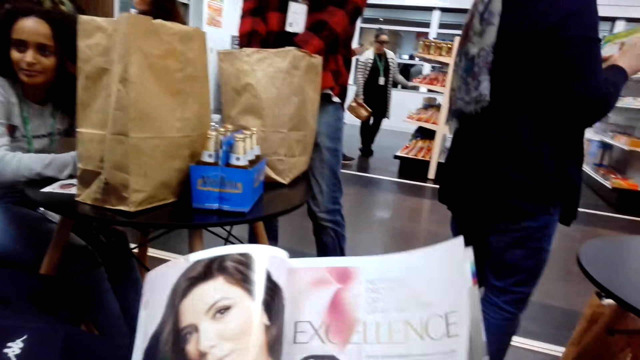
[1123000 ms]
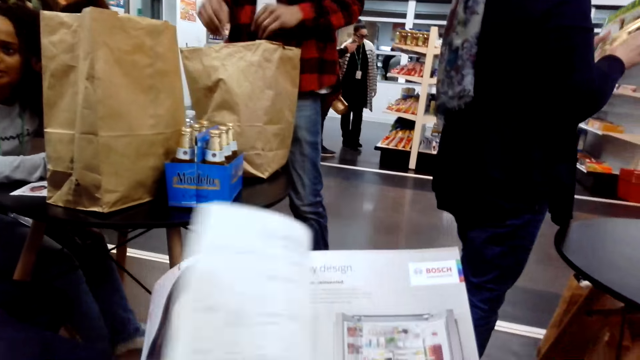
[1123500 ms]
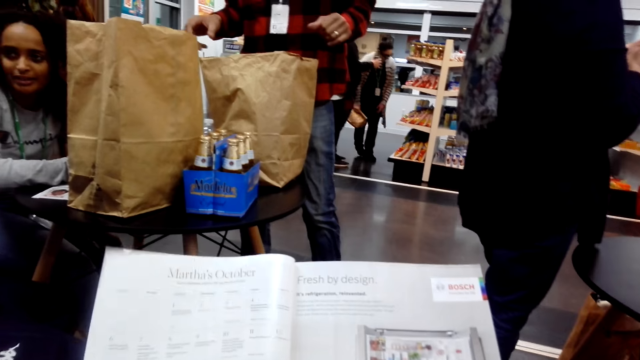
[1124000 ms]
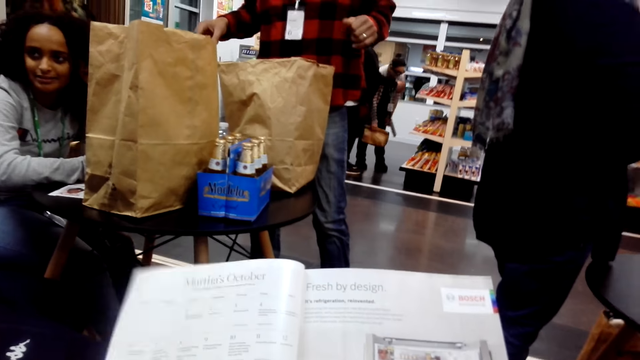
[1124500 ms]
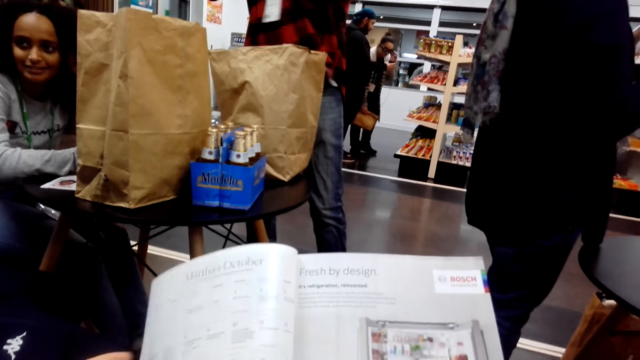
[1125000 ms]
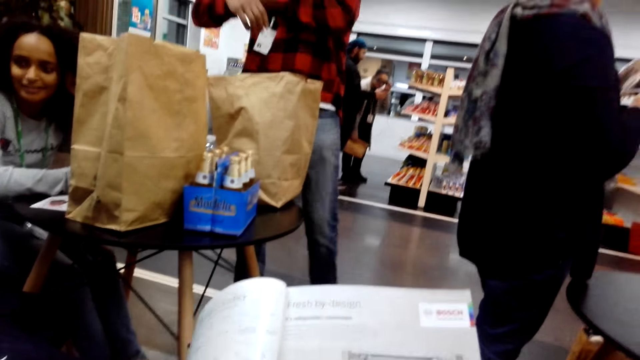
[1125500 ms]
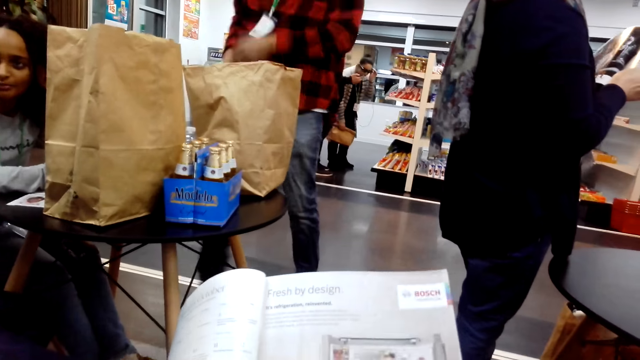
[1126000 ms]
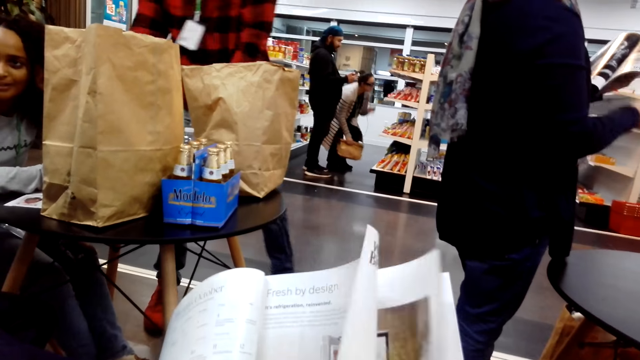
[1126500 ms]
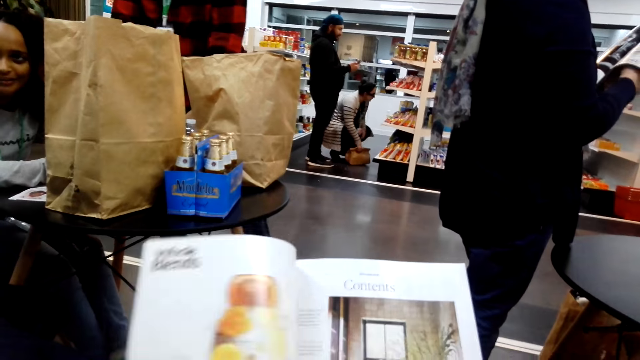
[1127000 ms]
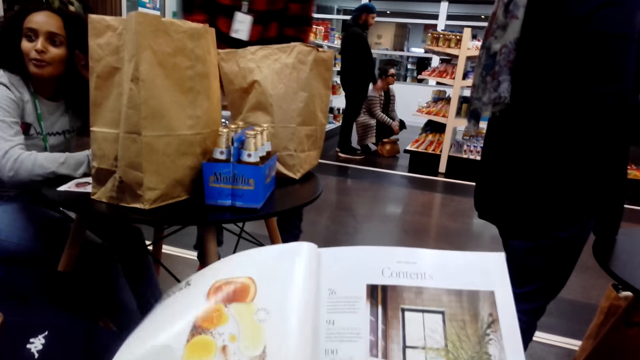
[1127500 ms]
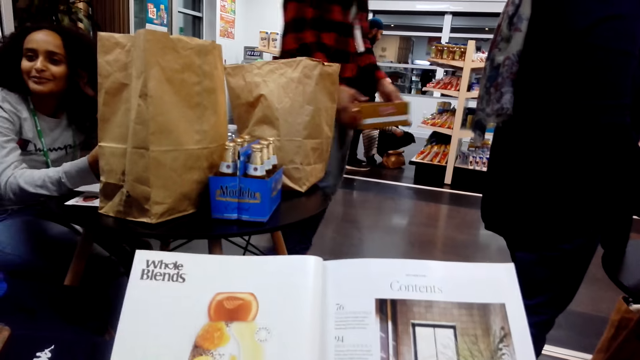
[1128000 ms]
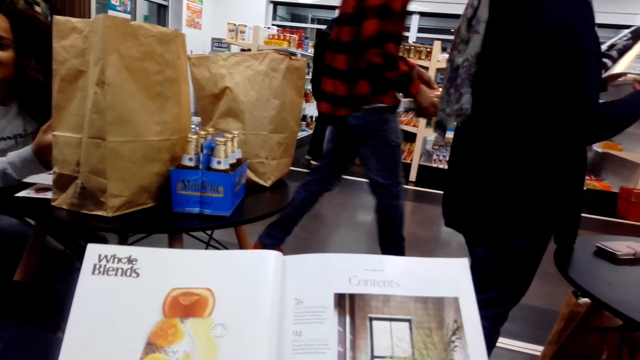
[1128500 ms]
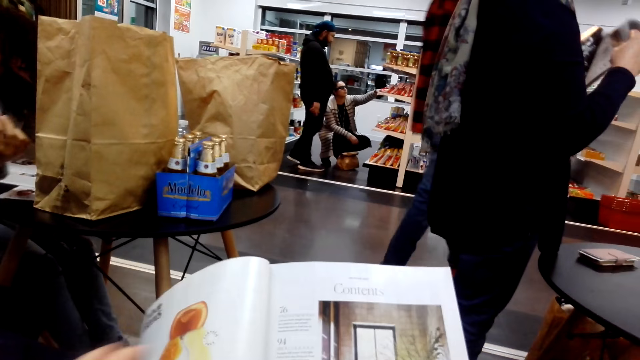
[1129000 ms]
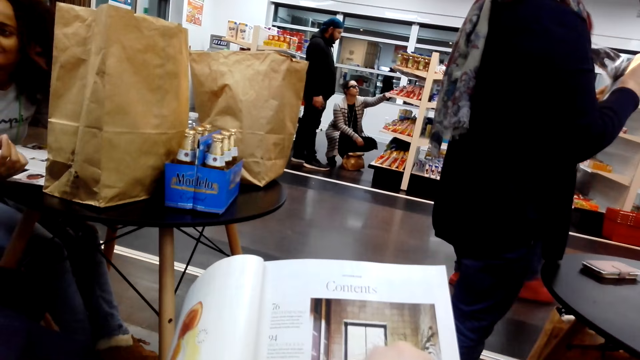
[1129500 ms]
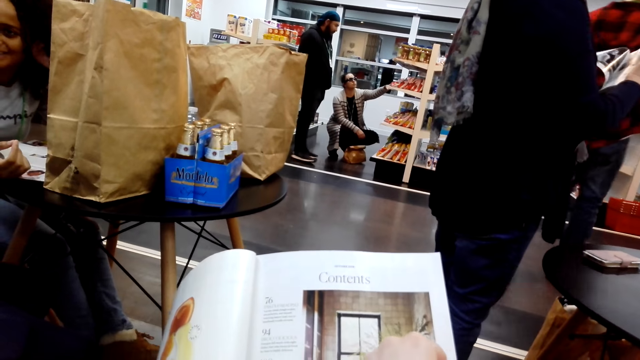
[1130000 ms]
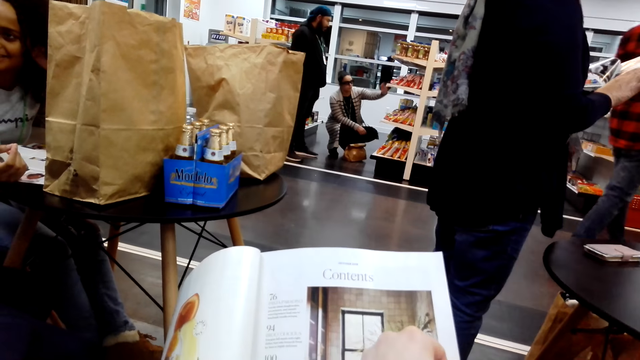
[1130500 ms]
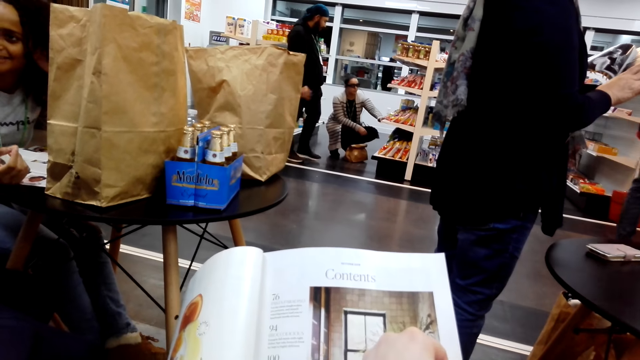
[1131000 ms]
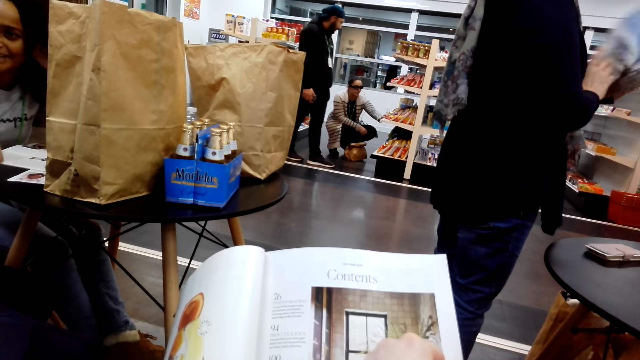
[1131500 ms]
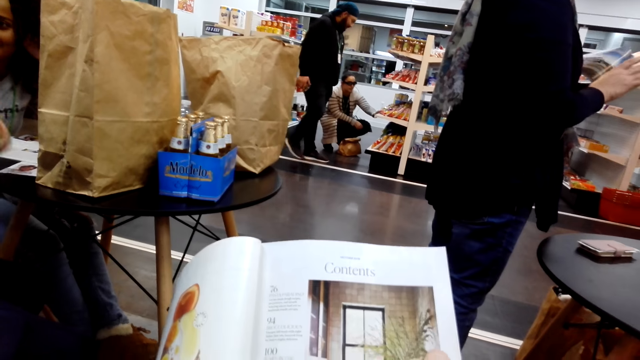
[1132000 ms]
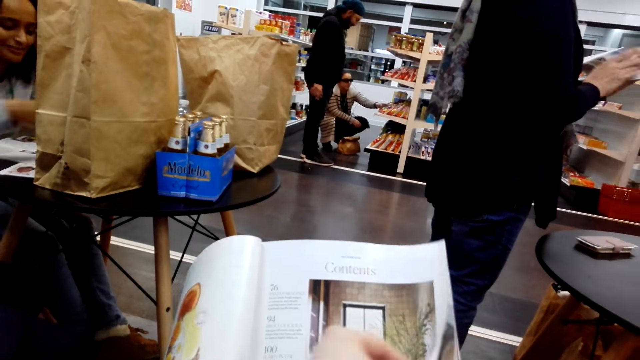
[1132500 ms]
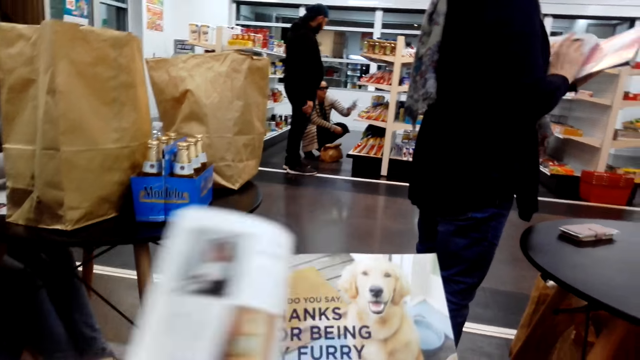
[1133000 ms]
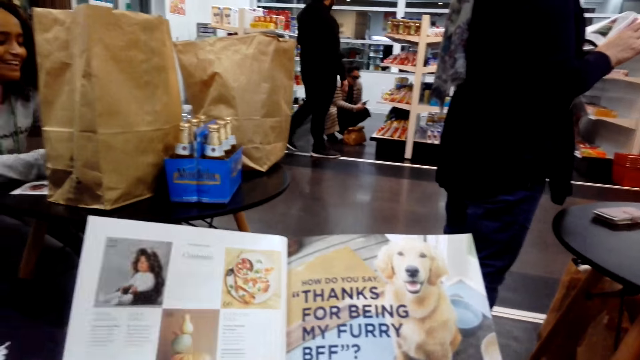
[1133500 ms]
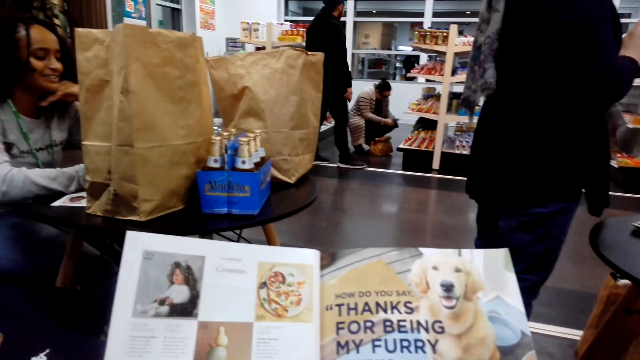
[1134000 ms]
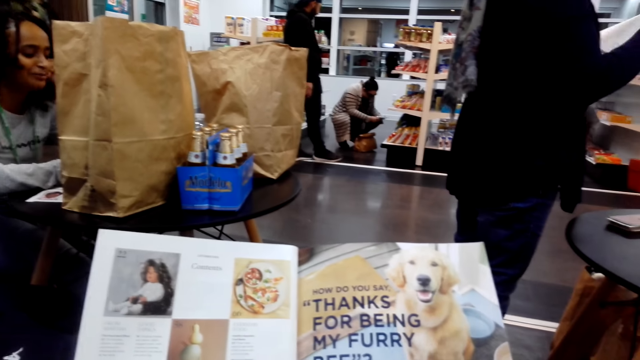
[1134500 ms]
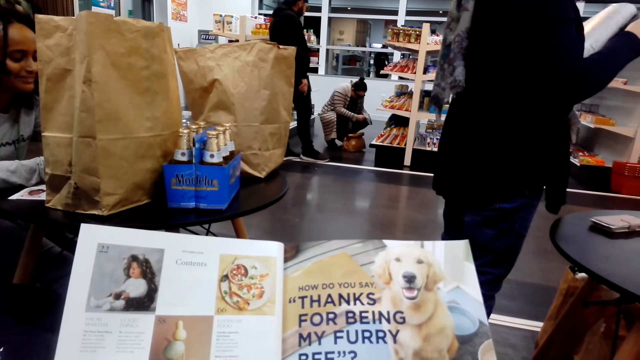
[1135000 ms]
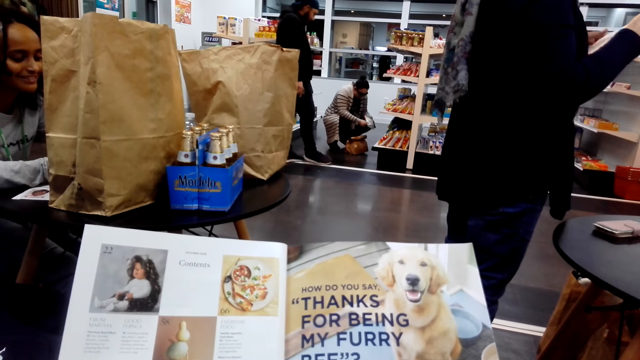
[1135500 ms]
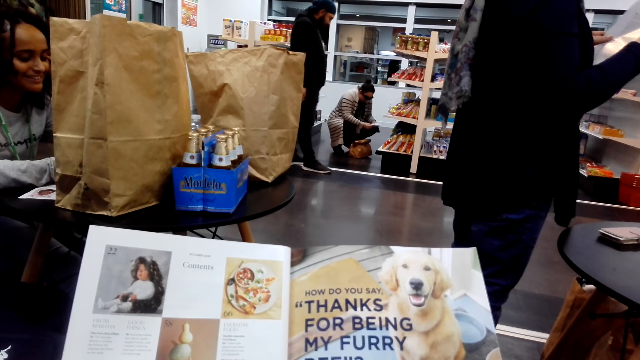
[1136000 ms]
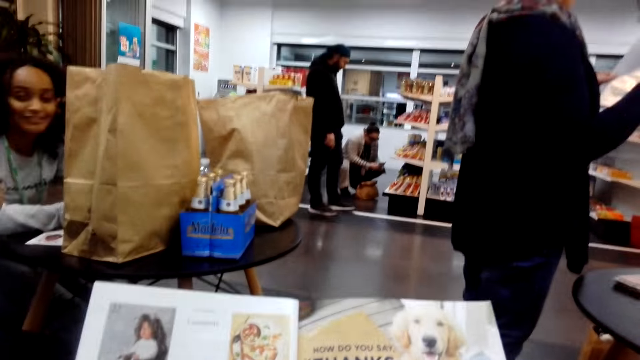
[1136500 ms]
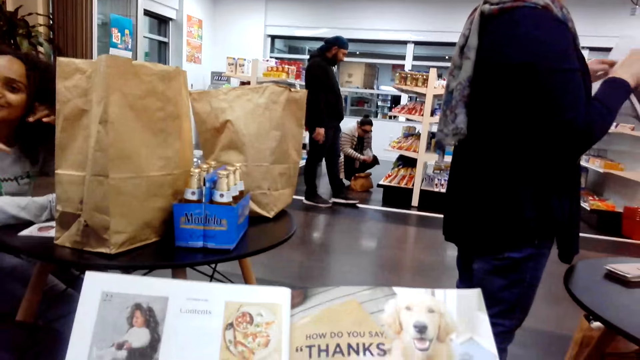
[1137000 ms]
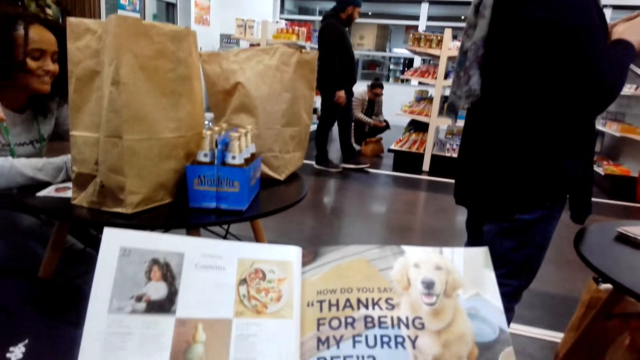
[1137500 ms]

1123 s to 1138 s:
The camera wearer reads. A man walks away. The camera wearer reads a book. A woman reads the book. Another woman squats down. The camera wearer turns a page on the book. They read the book.

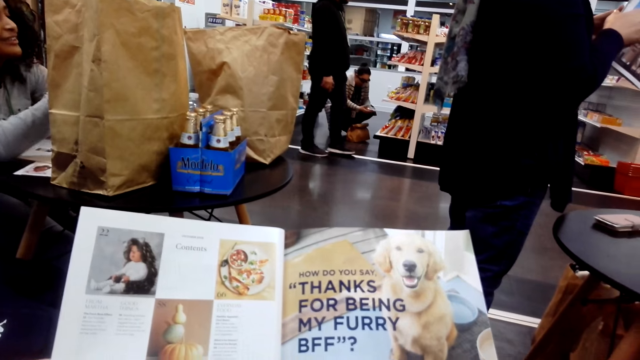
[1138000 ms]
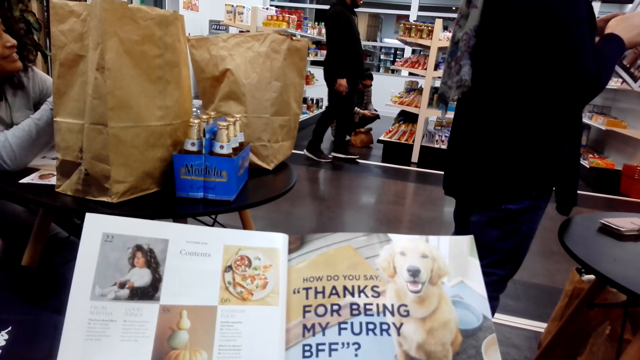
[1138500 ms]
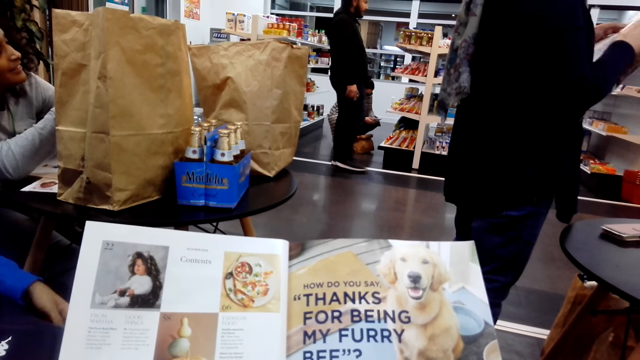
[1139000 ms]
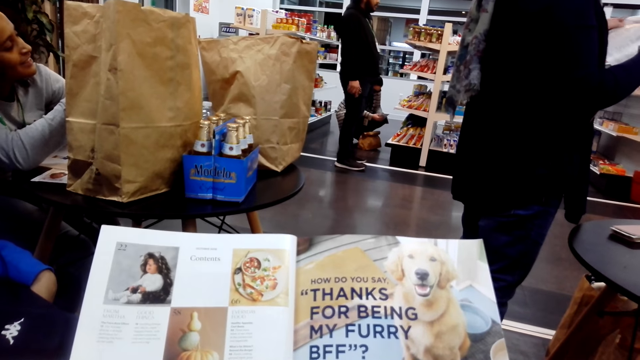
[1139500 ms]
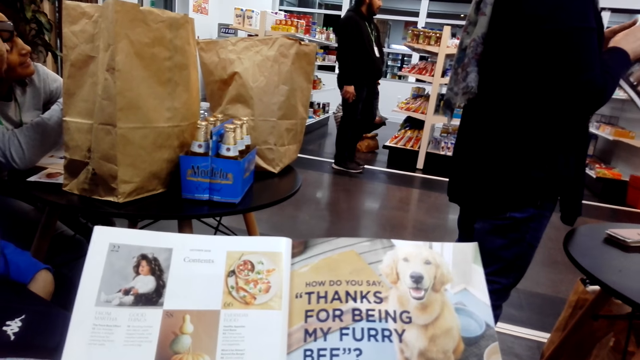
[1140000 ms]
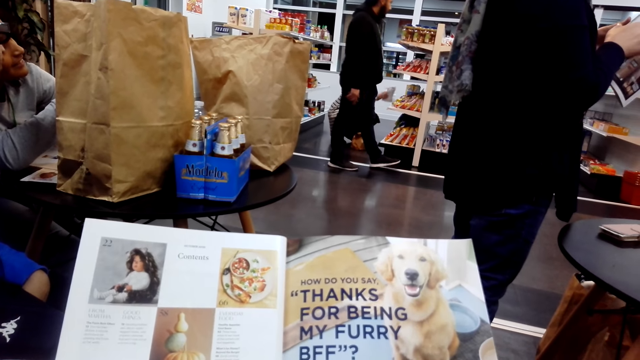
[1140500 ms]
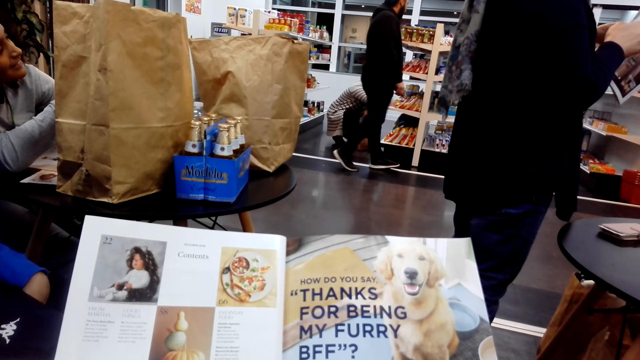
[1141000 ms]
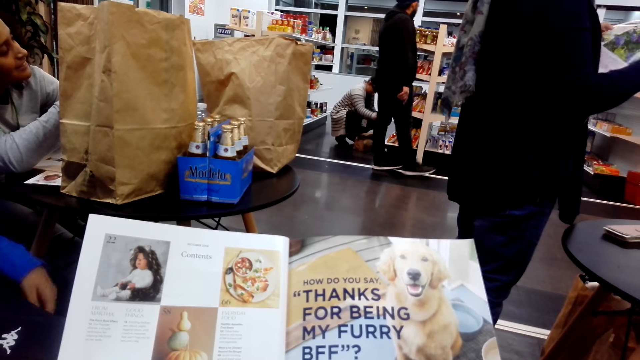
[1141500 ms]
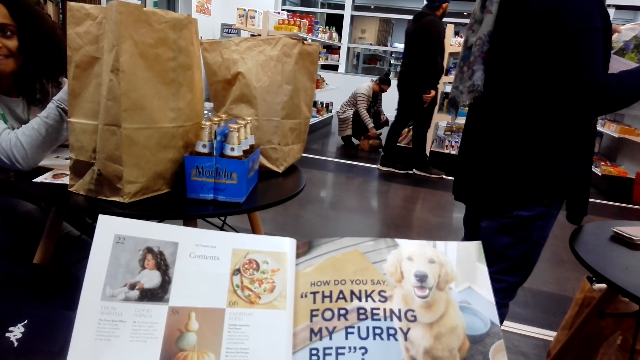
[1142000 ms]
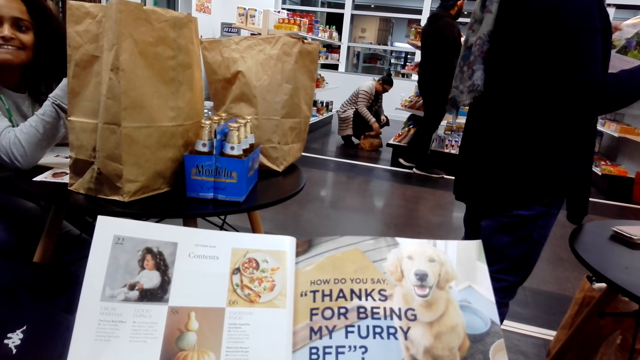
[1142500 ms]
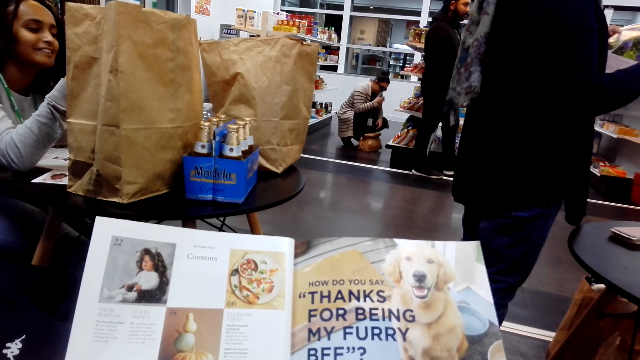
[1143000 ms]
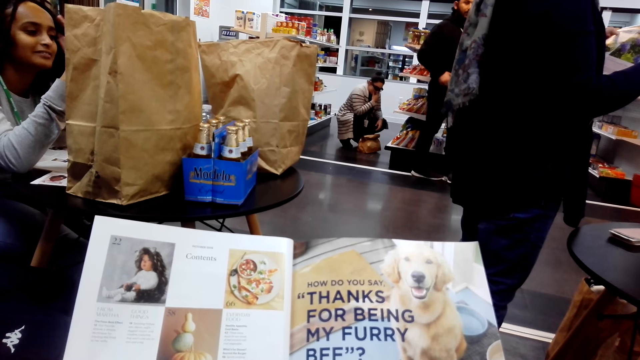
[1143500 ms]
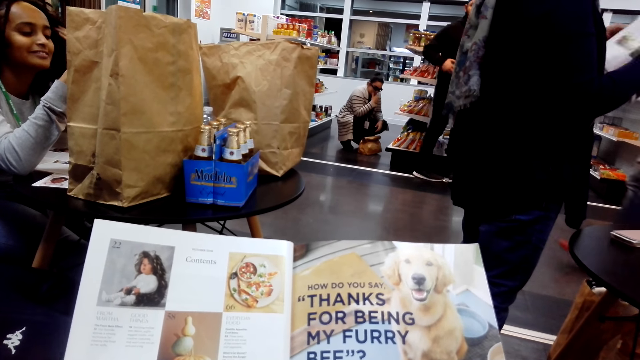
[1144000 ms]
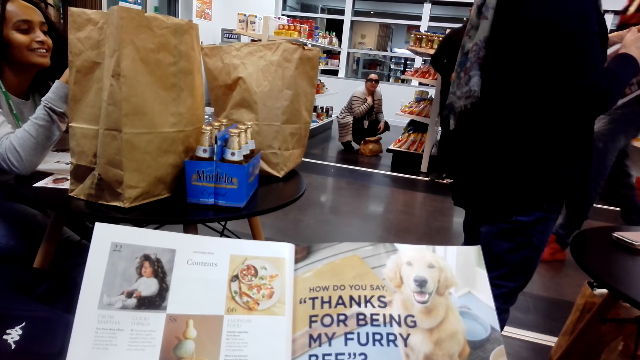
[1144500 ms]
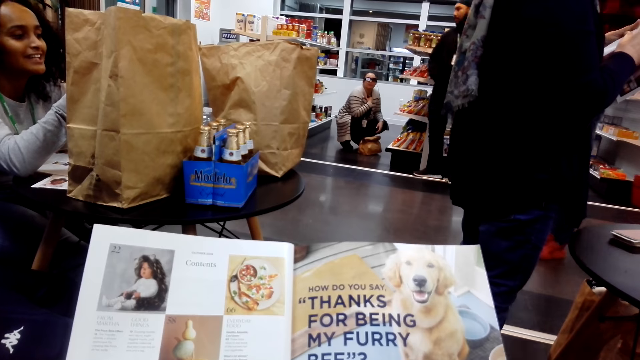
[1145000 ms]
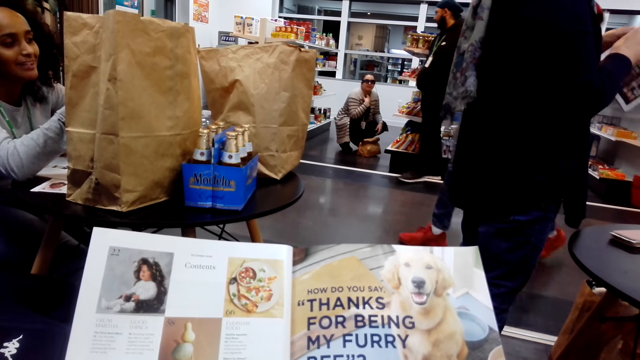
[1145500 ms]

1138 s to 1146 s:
A man moves around. A woman takes a selfie. Another woman touches the face.
